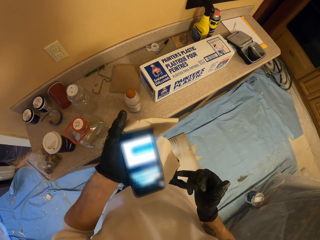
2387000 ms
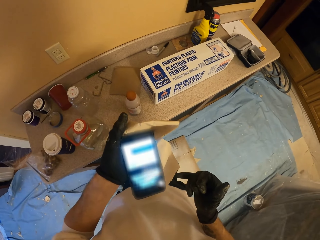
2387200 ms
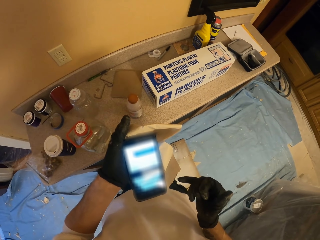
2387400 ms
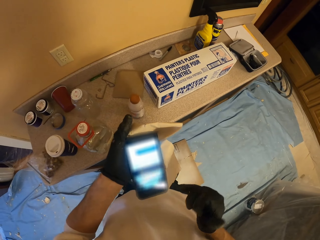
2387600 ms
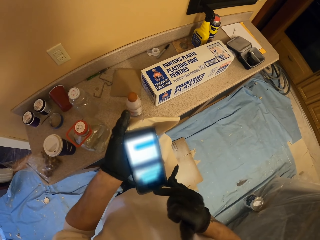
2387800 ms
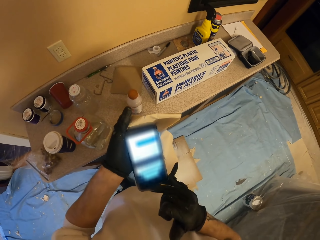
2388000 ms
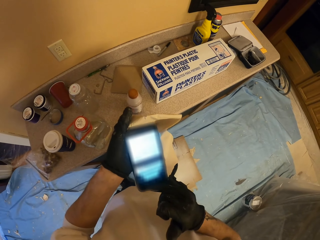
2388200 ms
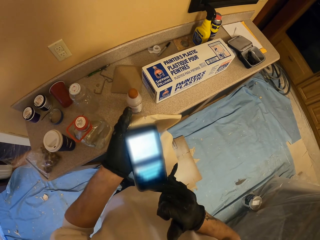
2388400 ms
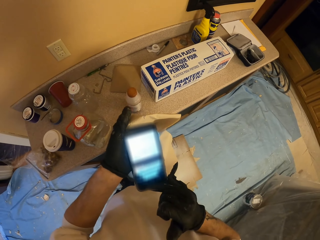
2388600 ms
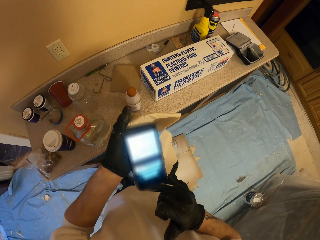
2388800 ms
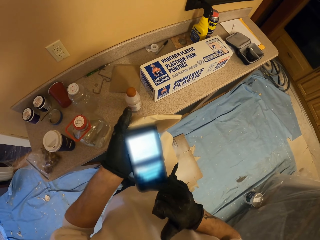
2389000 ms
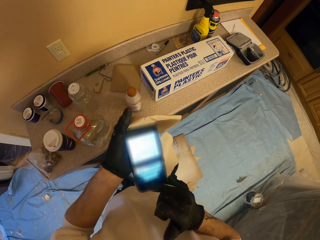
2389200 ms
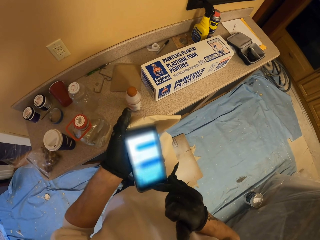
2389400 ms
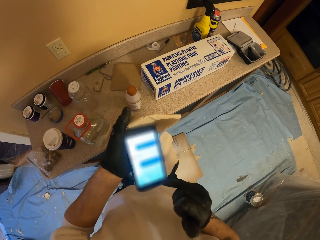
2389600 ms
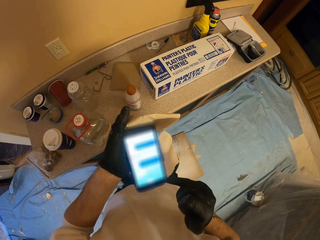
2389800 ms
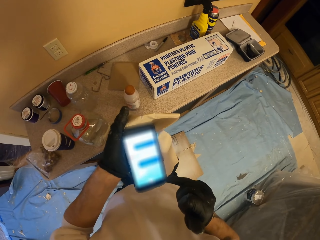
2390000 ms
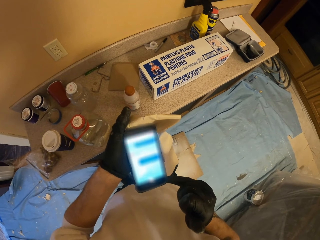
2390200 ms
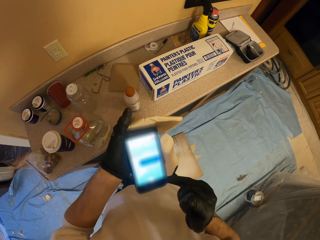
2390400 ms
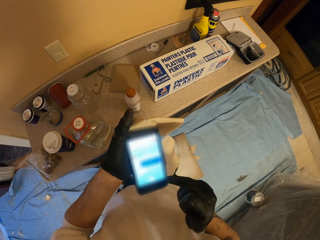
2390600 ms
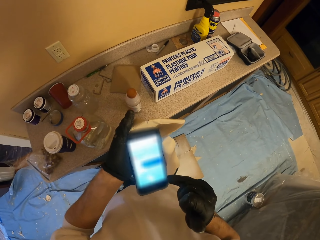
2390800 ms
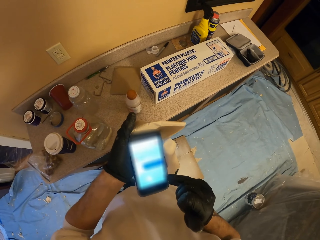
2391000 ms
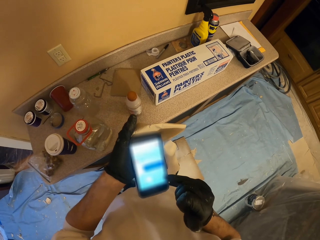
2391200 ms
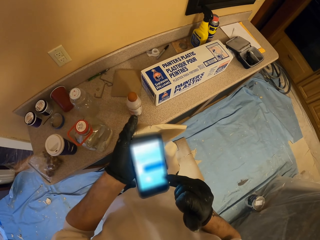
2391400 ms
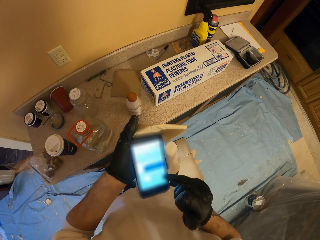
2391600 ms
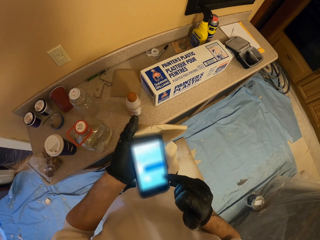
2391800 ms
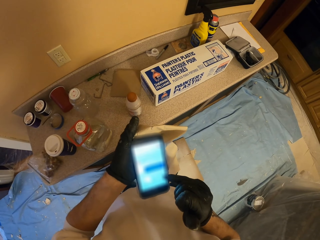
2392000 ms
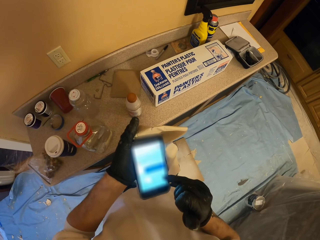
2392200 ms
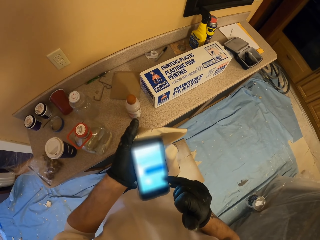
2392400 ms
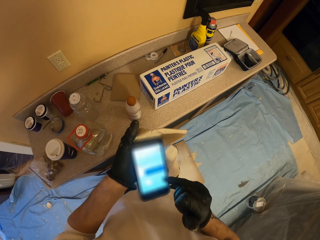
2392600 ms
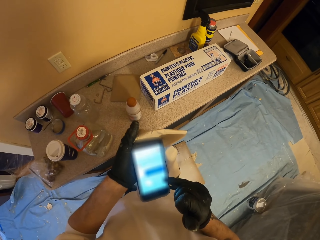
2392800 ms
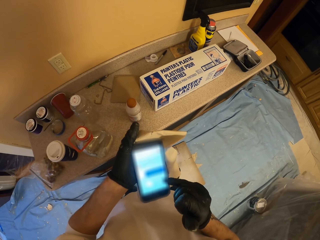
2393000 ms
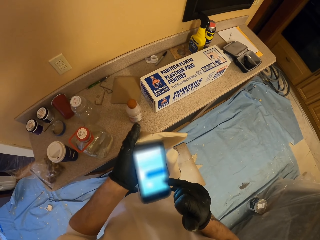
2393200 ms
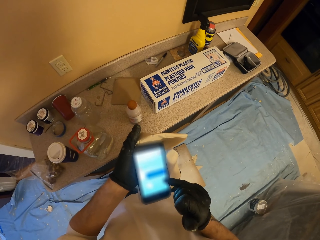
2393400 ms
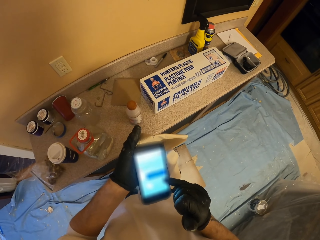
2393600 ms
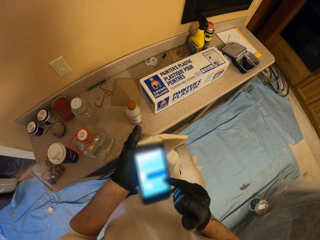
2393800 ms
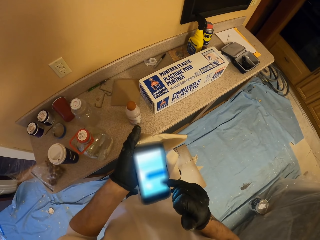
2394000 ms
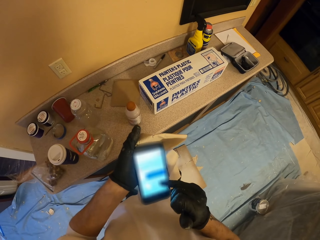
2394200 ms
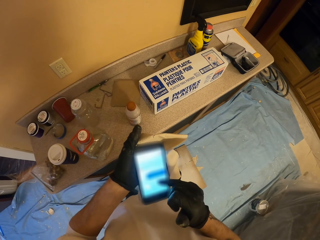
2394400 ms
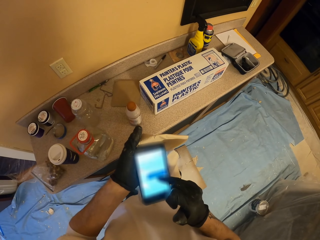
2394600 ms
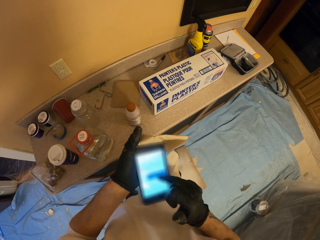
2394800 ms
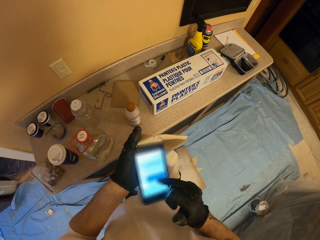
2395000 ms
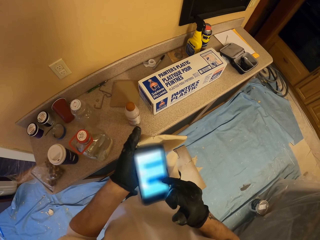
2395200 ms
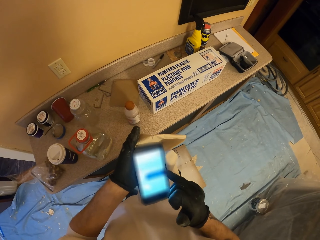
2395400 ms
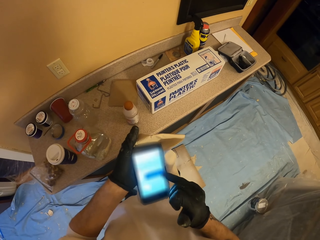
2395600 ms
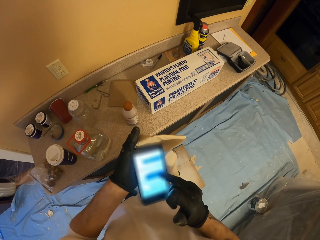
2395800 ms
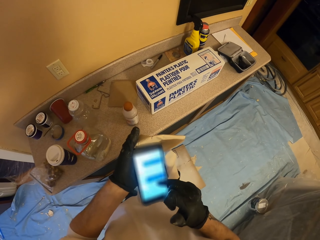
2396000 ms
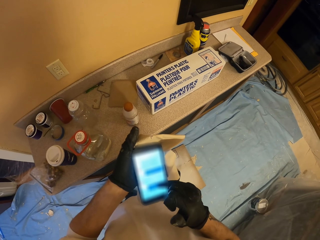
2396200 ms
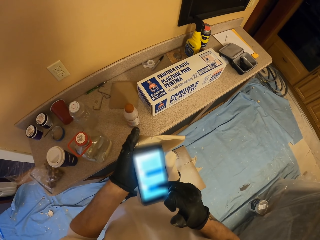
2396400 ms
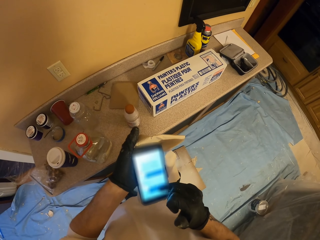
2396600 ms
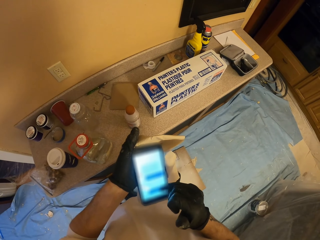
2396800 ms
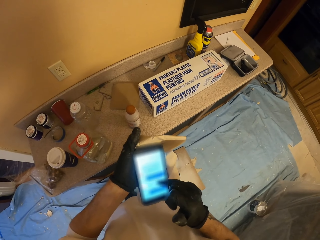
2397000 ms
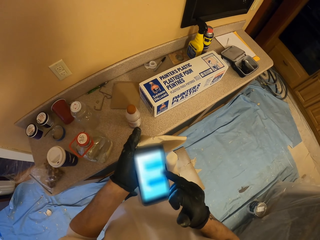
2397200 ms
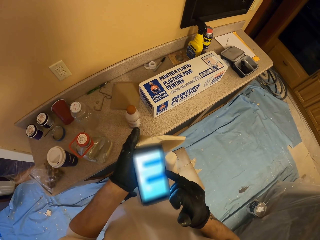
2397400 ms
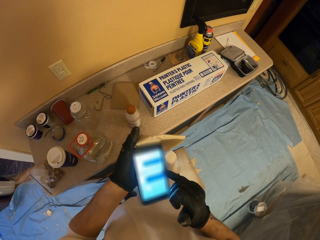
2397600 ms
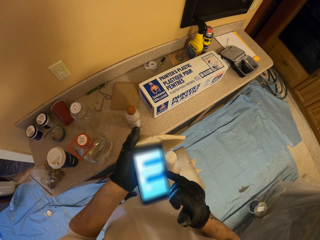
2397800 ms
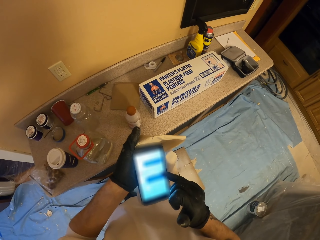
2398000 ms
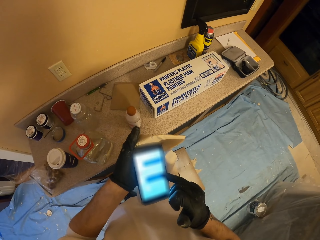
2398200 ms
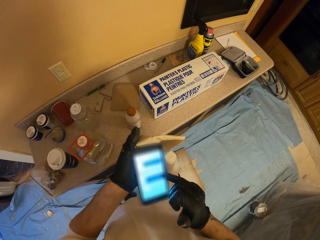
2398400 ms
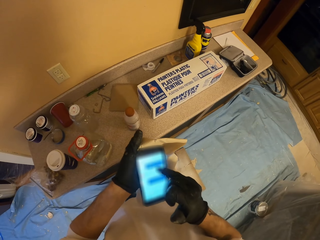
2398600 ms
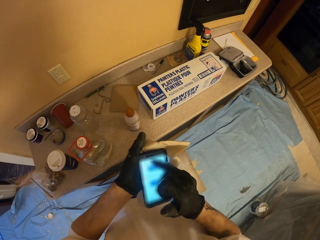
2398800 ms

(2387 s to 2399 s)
The camera wearer operates the phone.

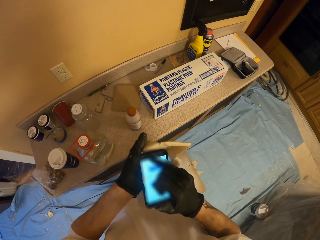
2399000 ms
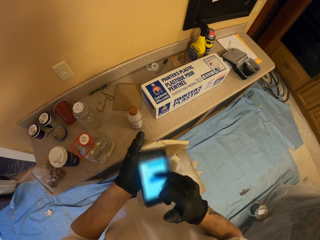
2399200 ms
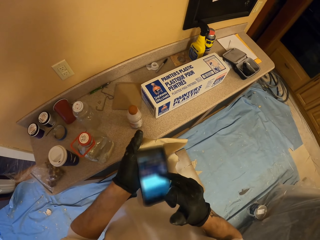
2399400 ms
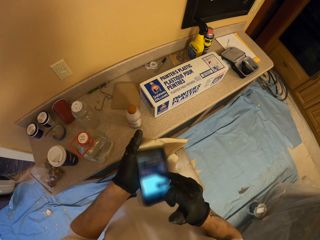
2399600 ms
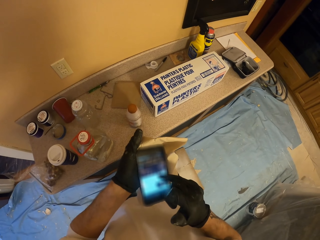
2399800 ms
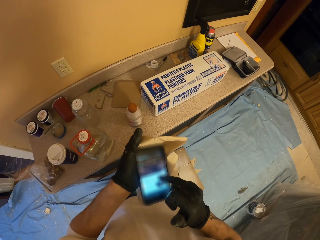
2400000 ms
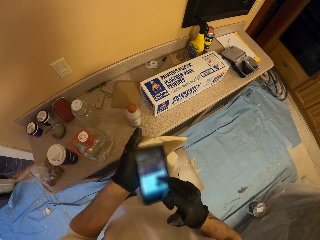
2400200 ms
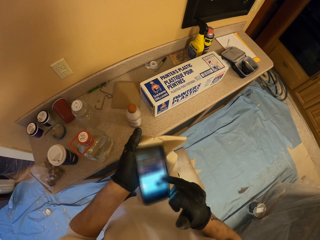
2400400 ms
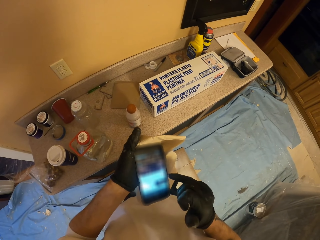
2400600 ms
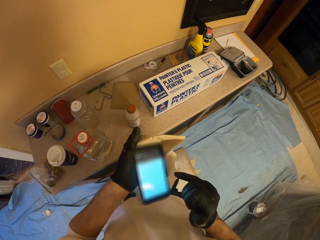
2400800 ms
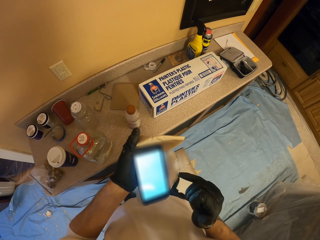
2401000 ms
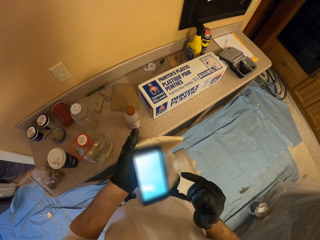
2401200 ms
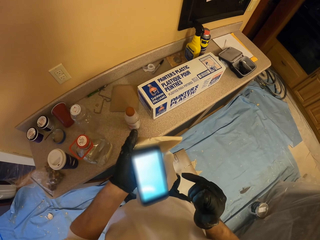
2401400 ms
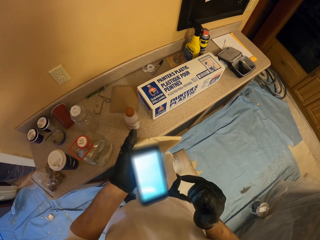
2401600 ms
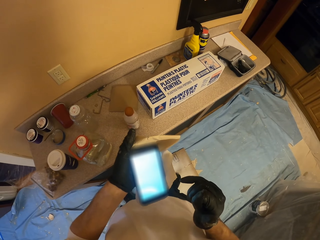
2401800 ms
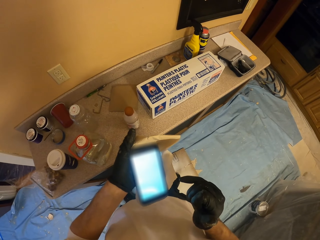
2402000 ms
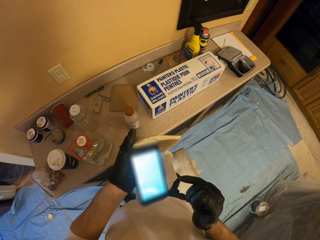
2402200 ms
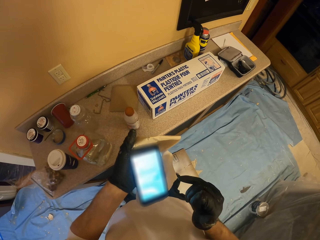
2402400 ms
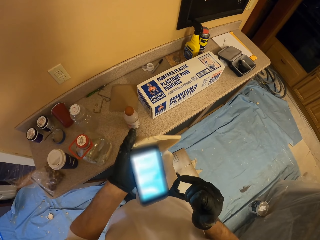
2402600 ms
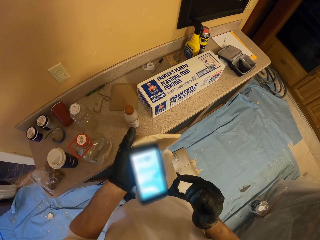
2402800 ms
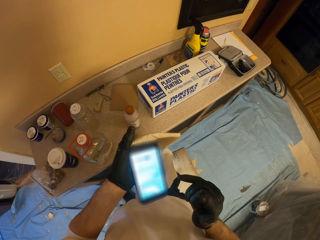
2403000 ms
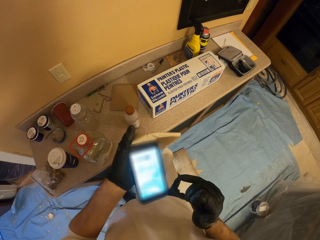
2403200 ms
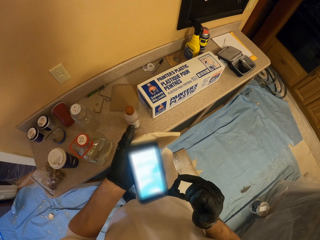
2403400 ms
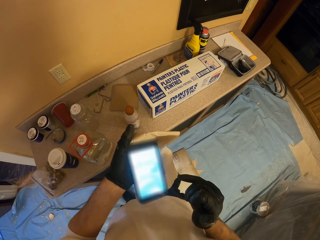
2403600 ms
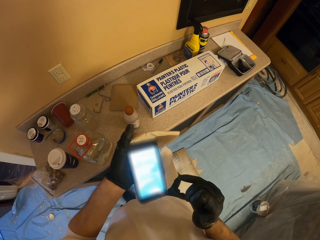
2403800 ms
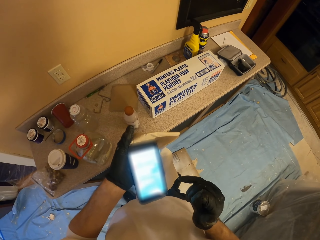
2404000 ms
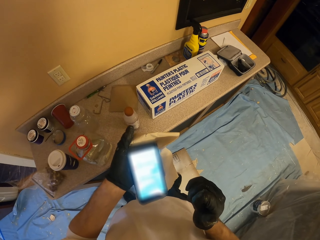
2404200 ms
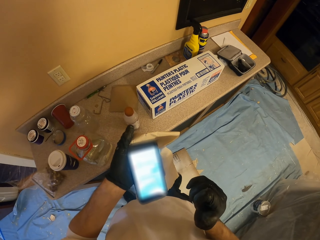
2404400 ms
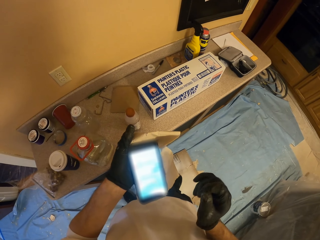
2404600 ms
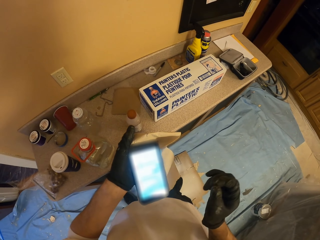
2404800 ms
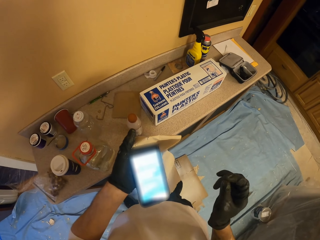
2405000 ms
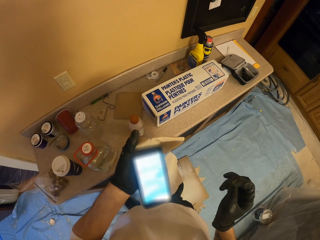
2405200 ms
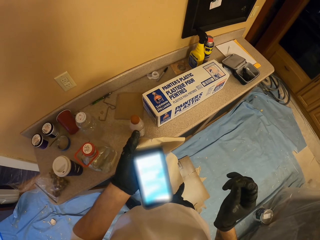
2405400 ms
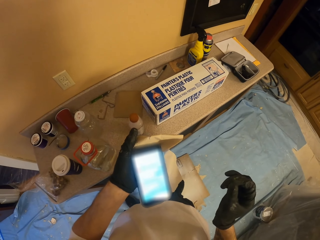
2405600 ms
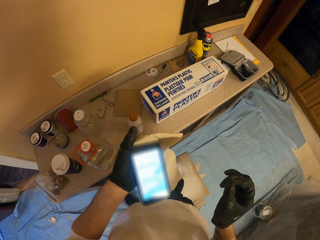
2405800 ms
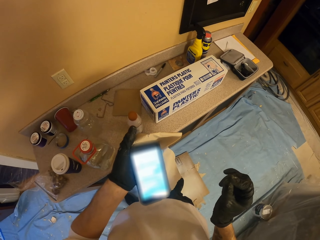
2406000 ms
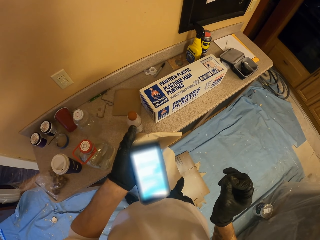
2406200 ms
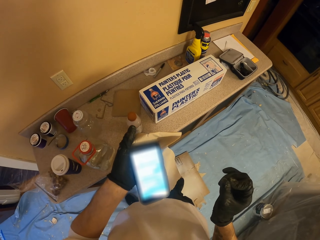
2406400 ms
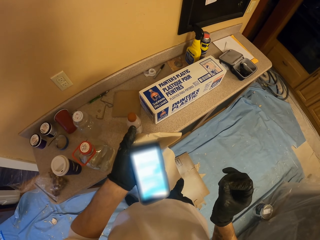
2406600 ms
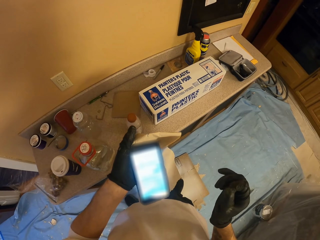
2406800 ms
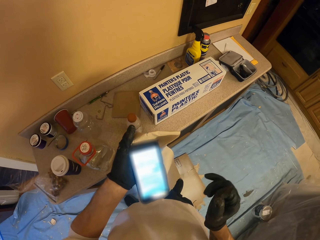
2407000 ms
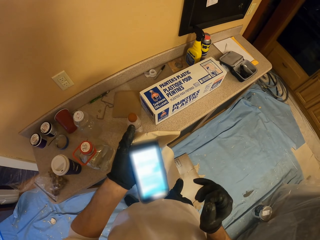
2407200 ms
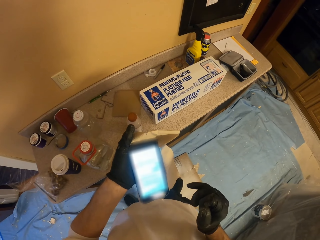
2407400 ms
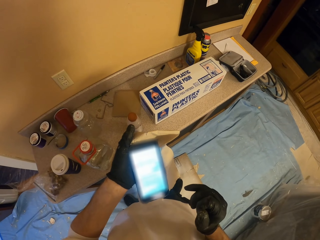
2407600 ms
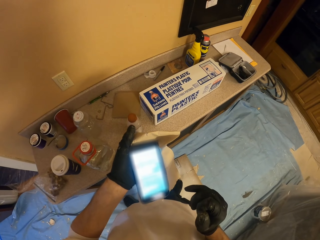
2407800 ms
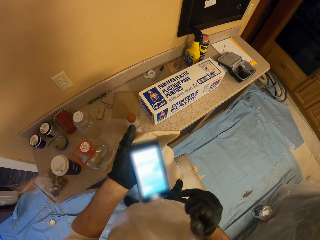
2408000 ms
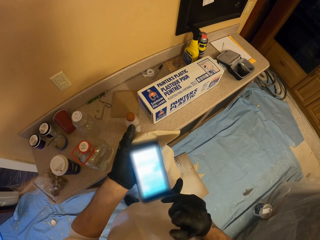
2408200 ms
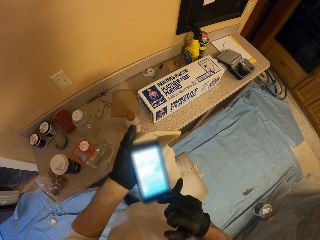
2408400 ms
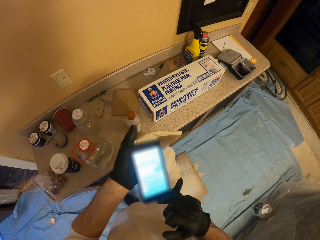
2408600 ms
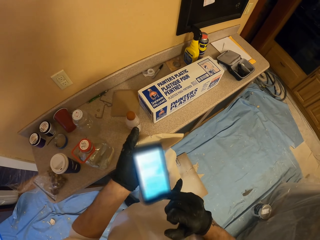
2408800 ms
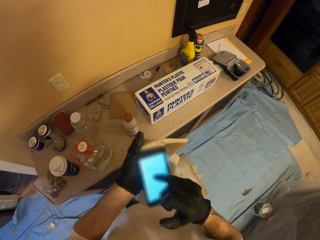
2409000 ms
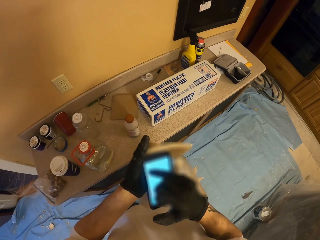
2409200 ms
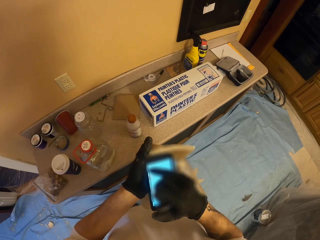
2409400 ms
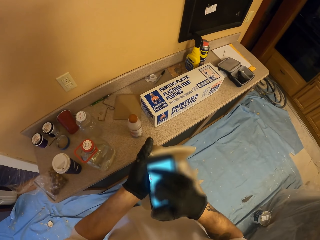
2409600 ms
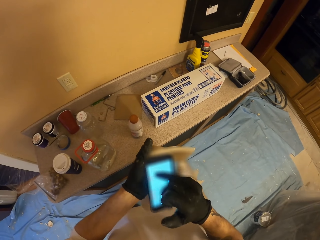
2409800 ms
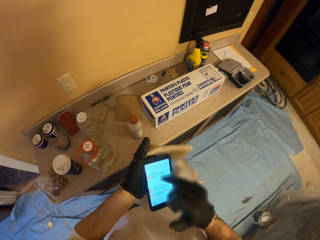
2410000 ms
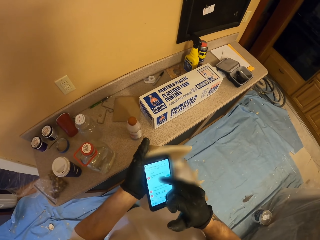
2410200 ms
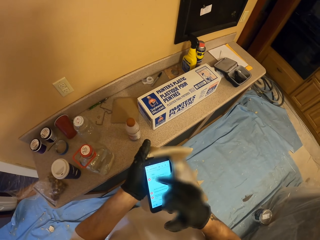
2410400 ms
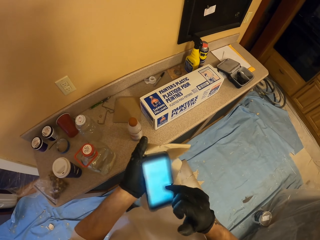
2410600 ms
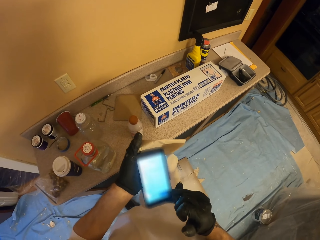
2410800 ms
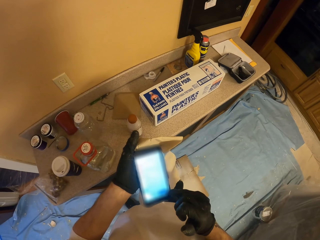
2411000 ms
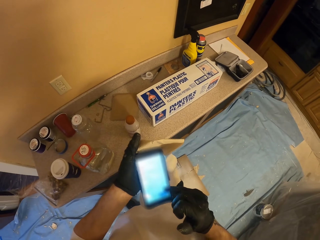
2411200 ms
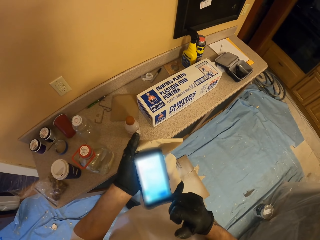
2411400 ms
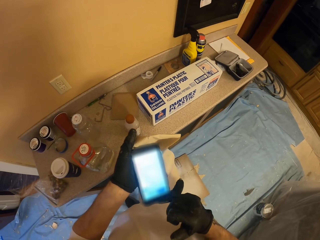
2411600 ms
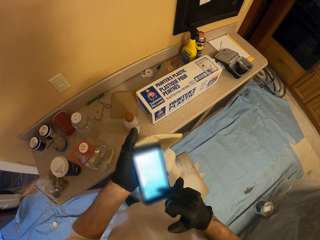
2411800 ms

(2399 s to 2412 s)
The camera wearer looks at the phone. They operate the phone.
